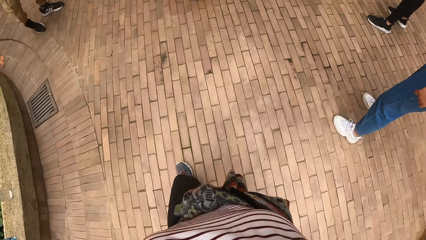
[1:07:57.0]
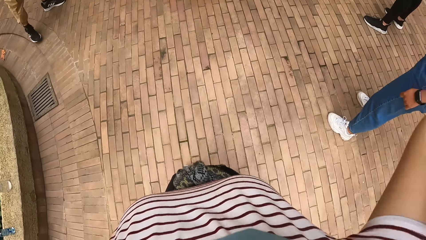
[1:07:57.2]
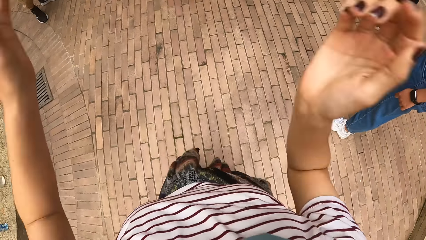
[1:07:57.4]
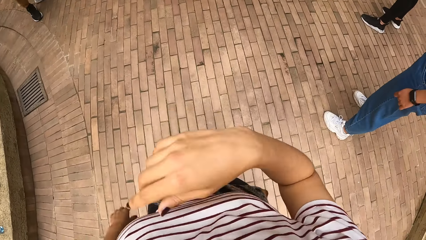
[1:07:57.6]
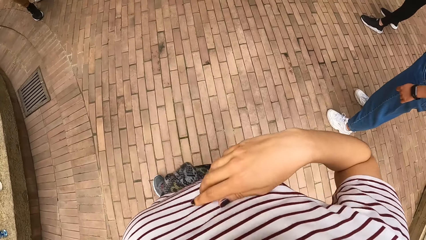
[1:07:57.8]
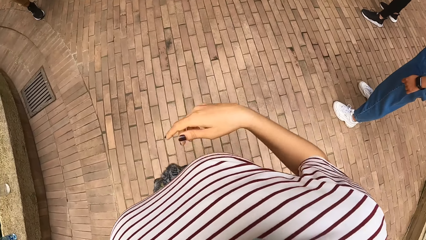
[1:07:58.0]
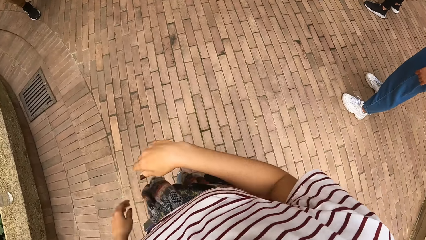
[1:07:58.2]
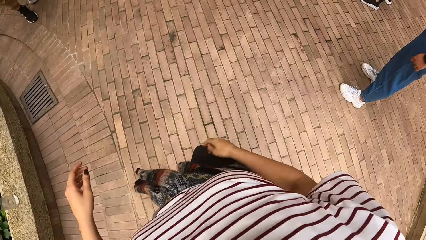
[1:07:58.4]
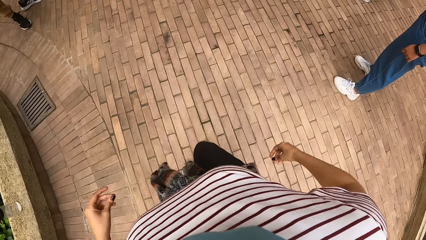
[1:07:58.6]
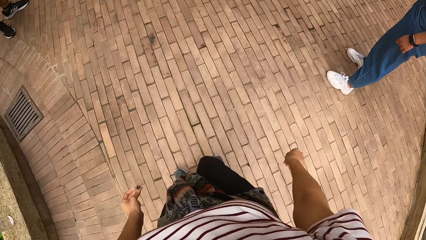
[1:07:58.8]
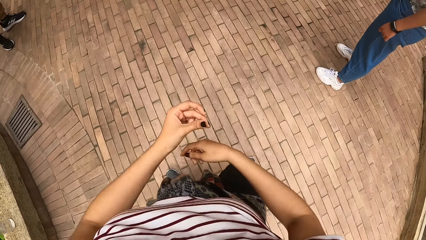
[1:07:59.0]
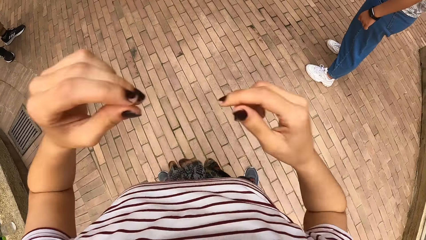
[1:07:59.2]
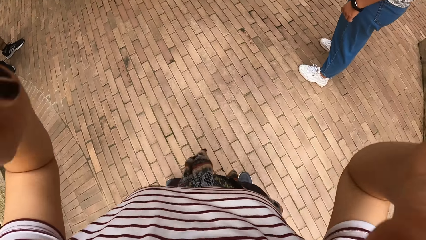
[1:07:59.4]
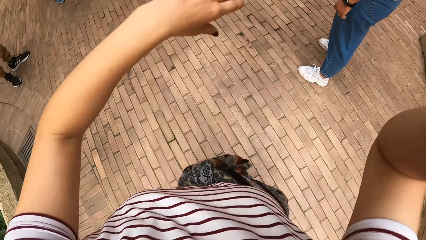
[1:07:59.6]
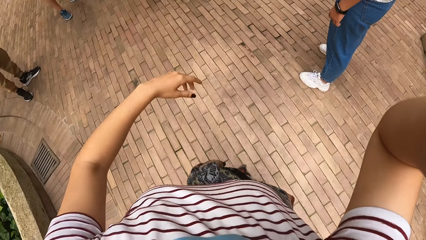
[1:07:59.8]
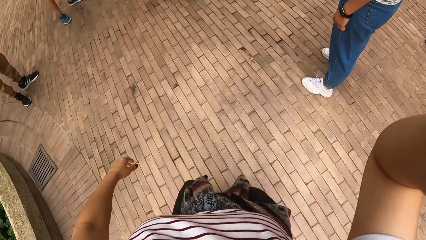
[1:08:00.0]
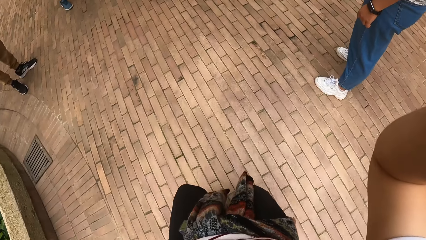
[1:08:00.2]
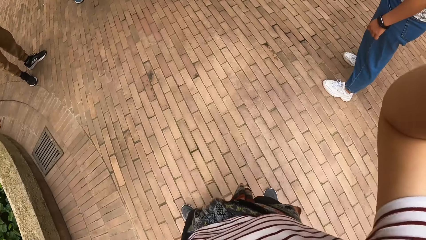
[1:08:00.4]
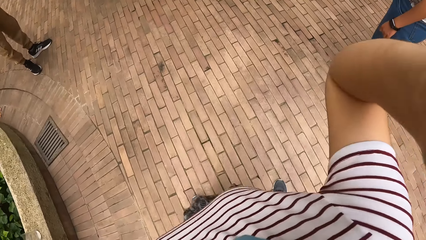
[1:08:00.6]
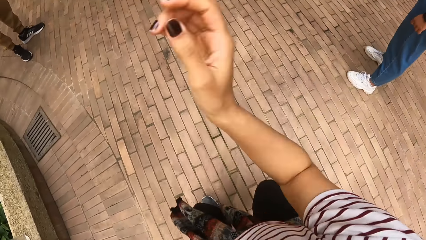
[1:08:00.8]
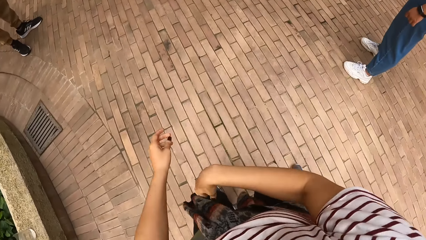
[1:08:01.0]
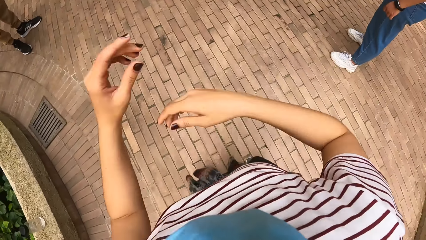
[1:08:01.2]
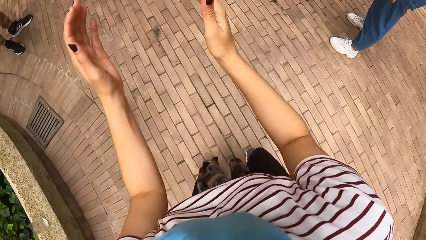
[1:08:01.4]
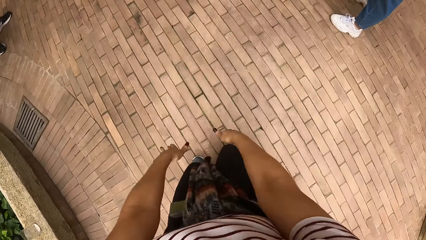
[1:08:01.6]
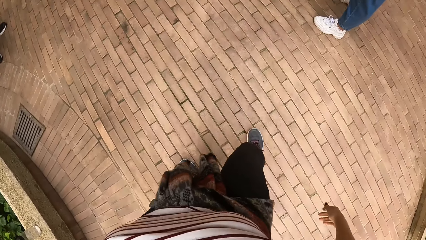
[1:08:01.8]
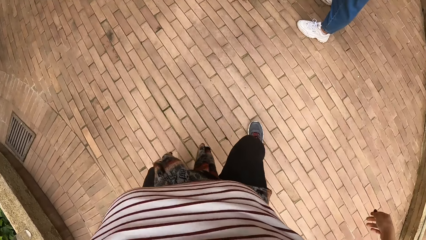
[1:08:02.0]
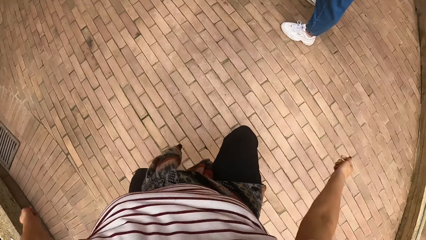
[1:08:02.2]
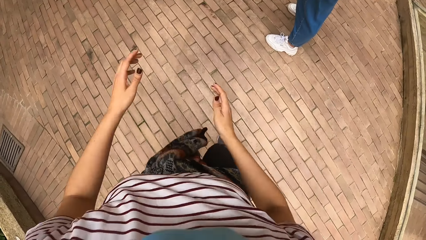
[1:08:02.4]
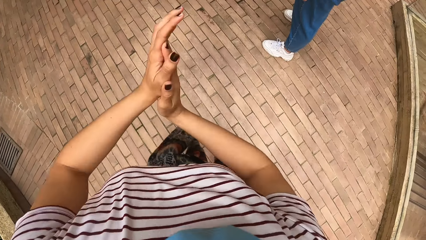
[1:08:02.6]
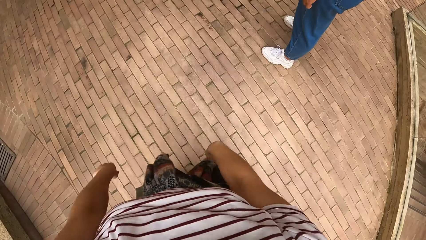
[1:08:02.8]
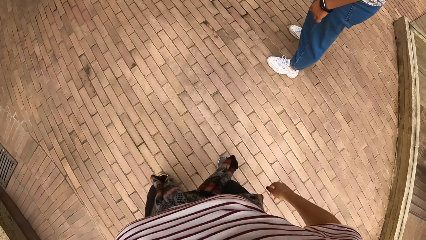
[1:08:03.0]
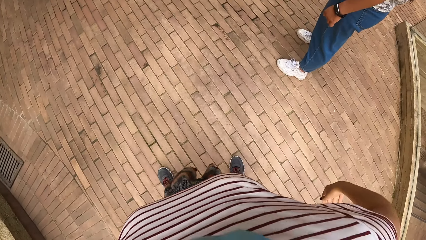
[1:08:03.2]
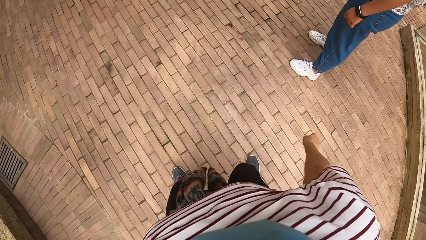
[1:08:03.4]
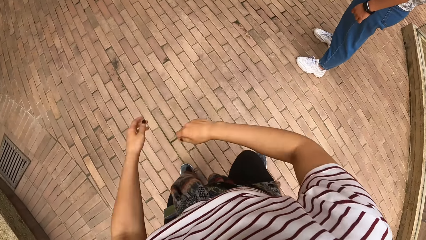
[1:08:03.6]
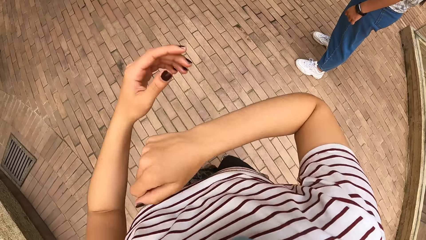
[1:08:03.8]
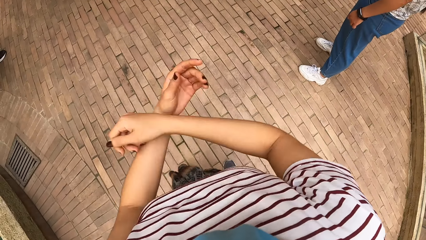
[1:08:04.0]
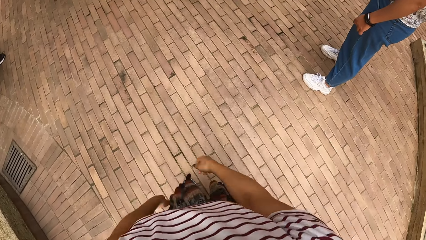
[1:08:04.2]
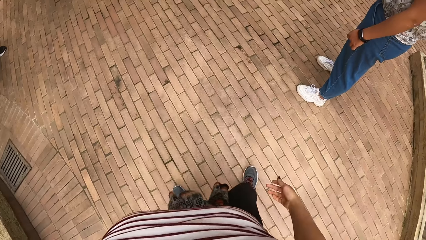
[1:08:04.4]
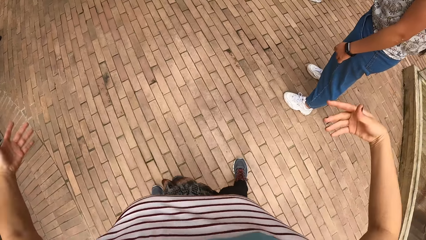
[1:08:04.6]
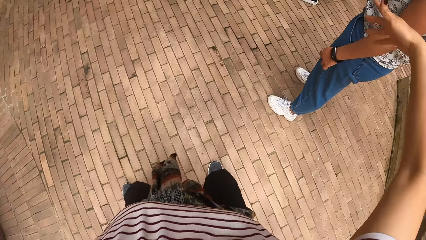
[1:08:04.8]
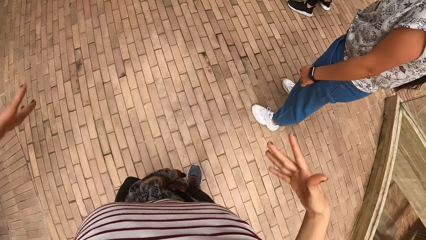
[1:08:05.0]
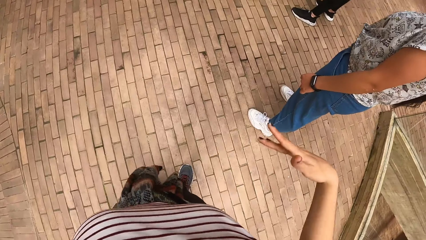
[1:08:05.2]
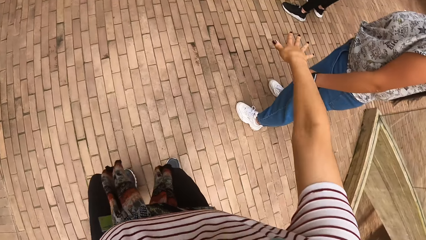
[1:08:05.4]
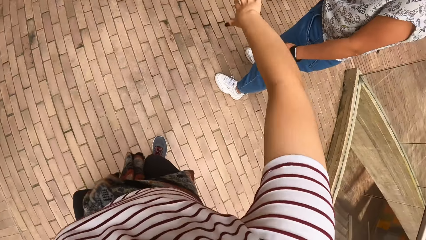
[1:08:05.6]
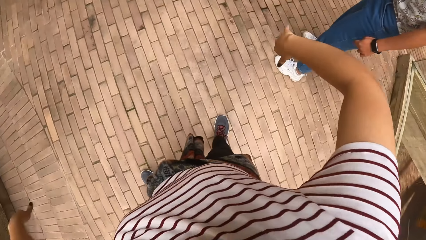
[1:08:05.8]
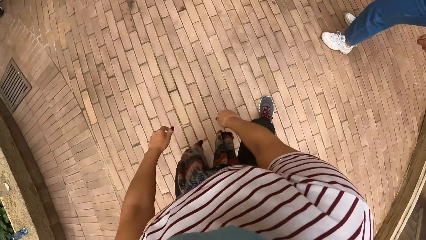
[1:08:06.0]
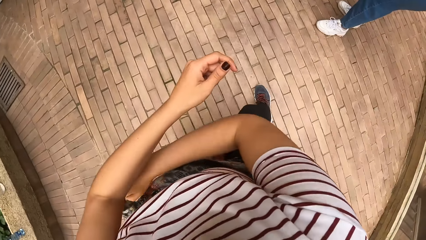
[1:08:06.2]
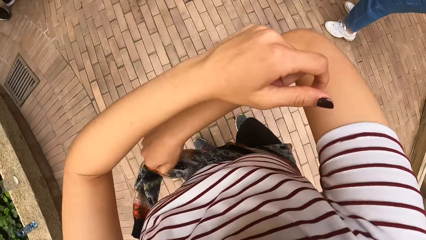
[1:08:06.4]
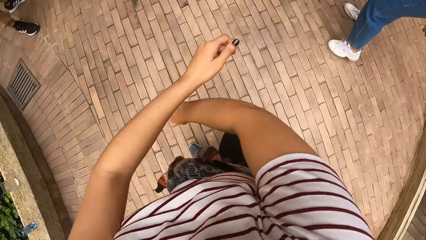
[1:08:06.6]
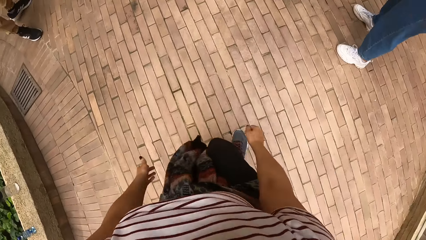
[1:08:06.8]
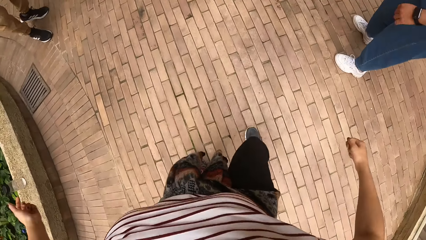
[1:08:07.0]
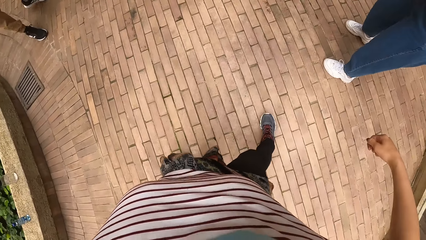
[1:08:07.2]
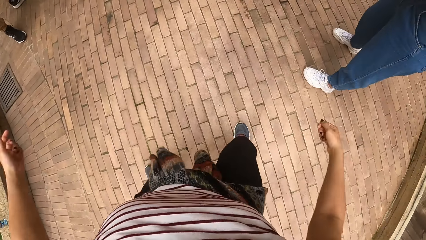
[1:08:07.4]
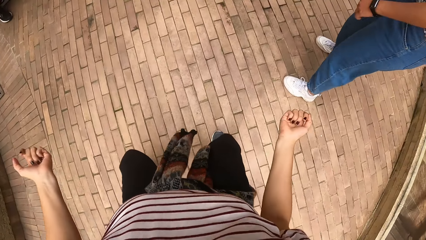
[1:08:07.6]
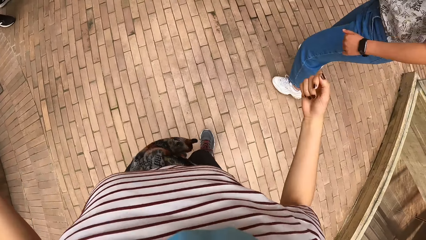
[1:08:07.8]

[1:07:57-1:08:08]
The camera wearer does some dance moves with the team. She adjusts the camera on her head with her right hand. She claps her hands. She does some dance moves.

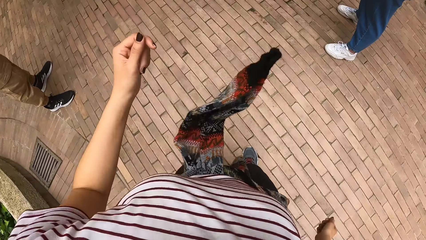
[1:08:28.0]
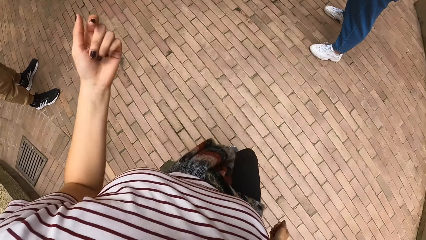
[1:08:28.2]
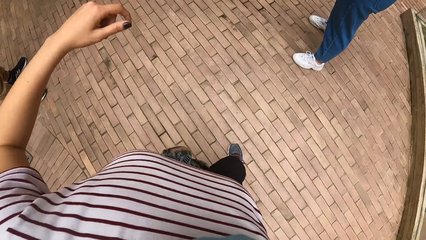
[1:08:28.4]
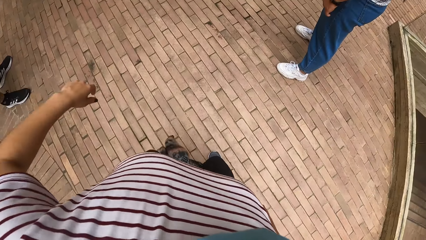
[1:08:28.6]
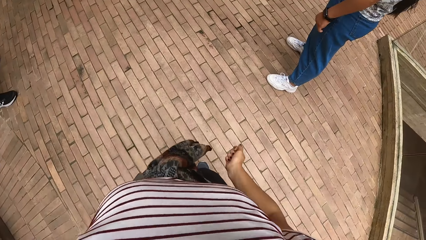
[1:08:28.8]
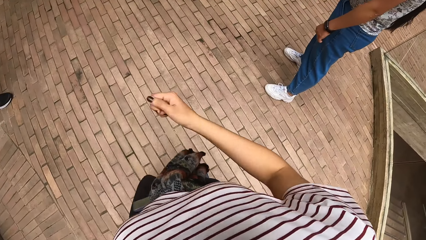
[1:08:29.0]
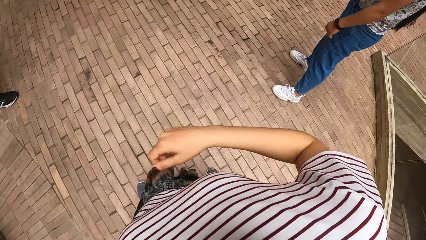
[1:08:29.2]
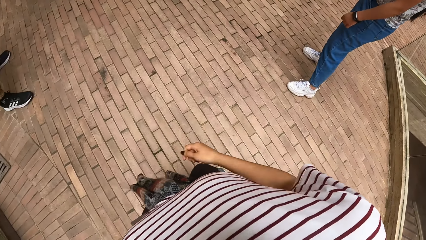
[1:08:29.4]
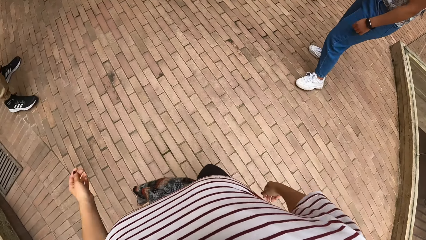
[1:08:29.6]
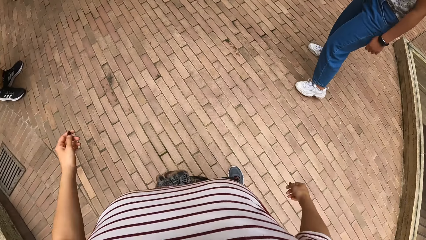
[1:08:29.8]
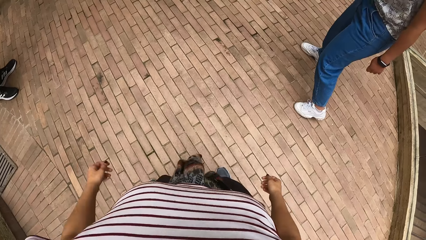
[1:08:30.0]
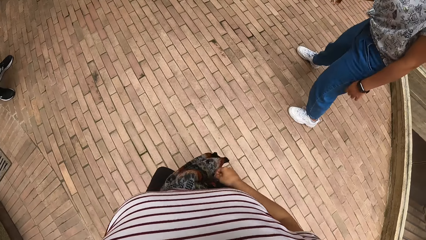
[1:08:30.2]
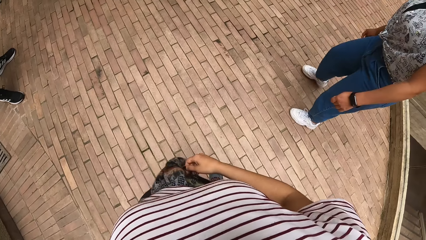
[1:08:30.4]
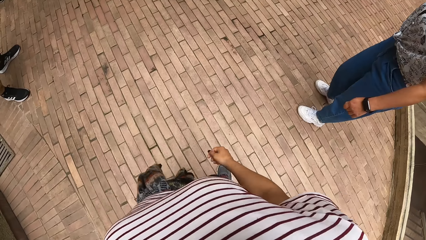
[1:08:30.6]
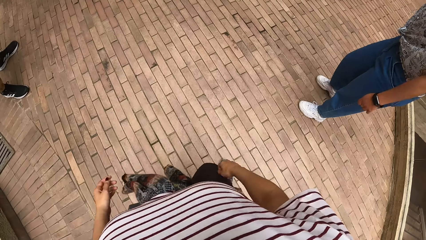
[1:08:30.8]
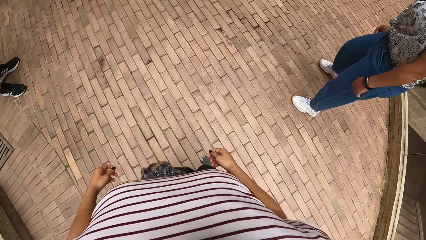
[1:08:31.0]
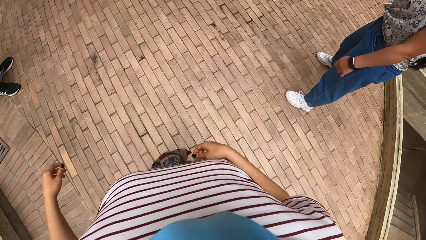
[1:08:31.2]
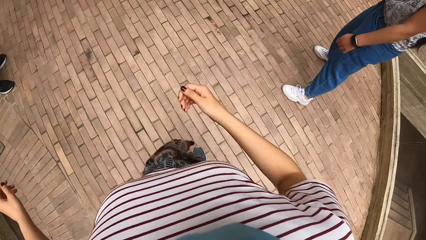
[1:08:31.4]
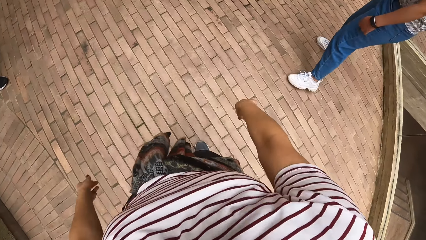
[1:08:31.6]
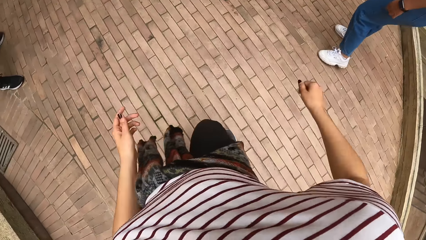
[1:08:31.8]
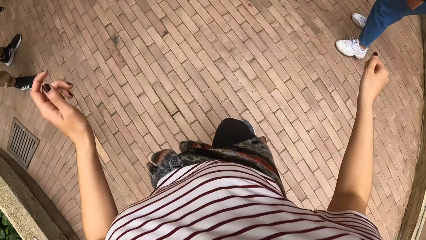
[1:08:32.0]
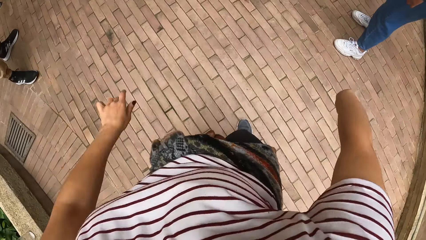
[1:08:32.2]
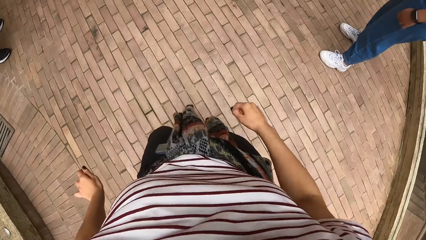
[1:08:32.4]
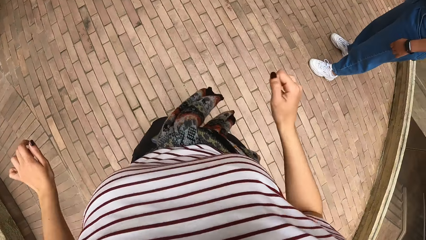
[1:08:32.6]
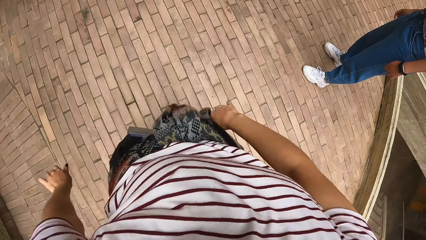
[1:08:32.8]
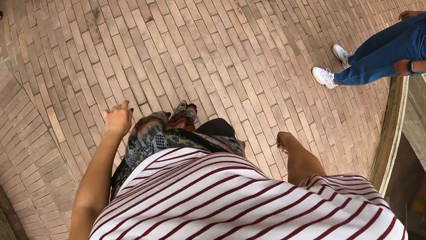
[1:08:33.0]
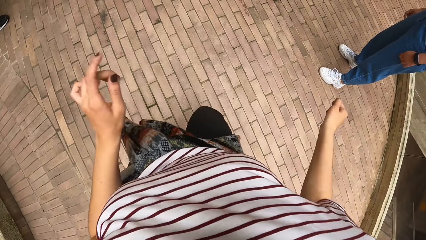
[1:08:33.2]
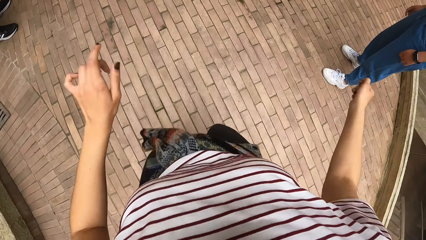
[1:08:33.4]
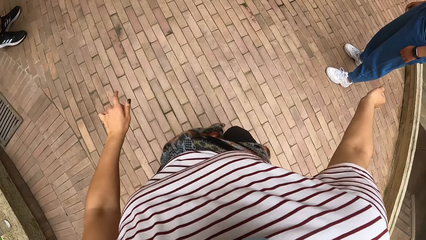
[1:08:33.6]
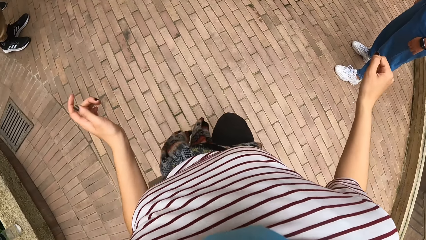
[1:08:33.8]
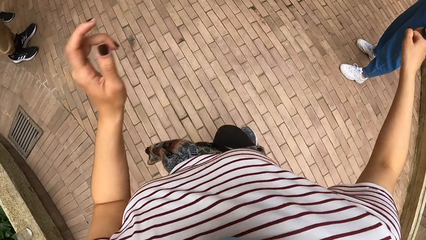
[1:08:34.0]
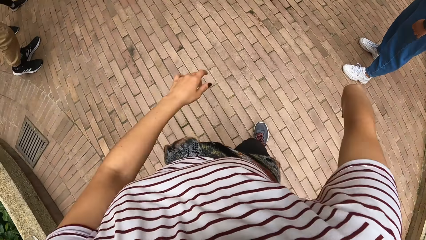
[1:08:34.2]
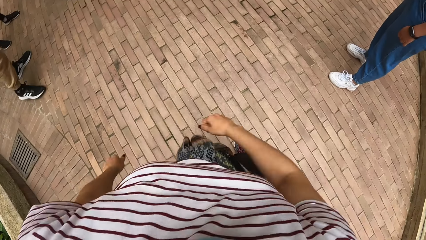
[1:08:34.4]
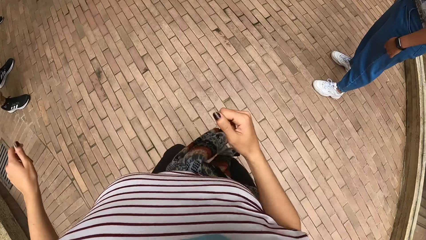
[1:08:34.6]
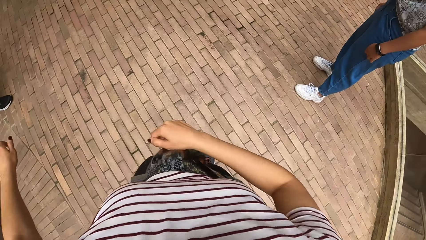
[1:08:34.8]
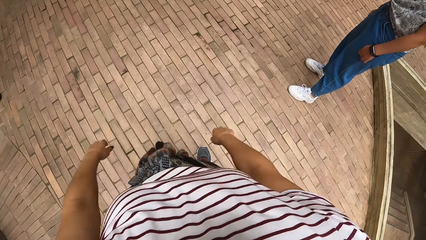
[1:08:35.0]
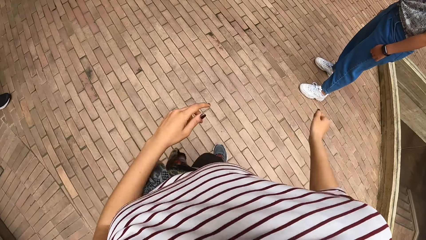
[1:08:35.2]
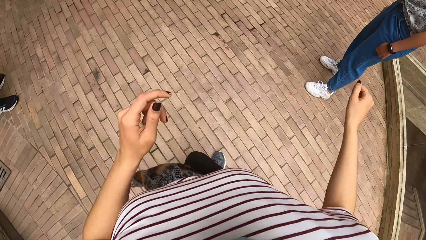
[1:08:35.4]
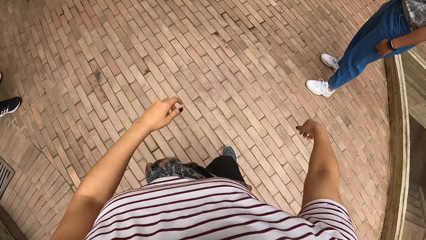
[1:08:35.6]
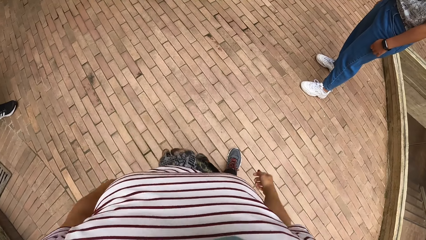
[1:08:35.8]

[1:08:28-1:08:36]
A woman moves back. The camera wearer does some dance moves.
